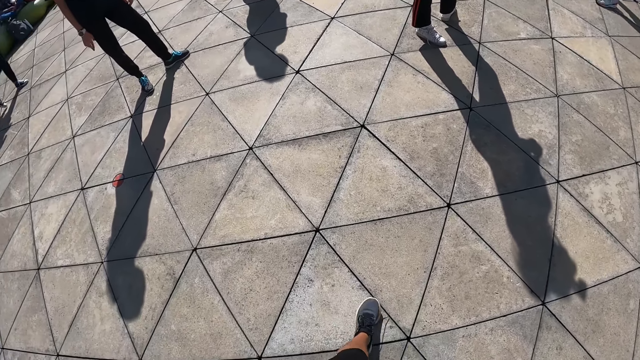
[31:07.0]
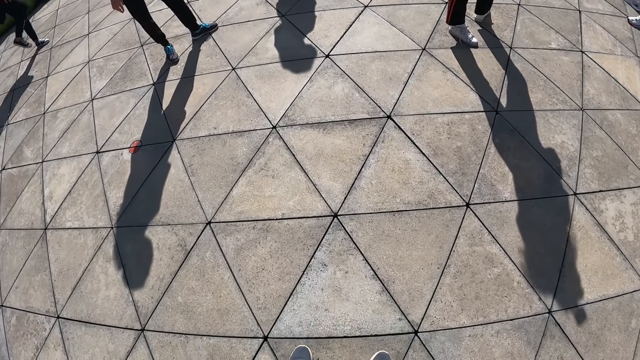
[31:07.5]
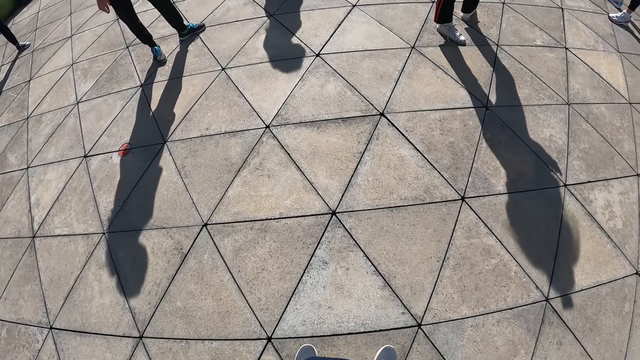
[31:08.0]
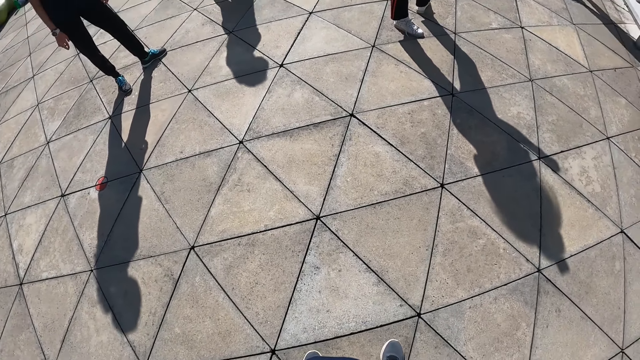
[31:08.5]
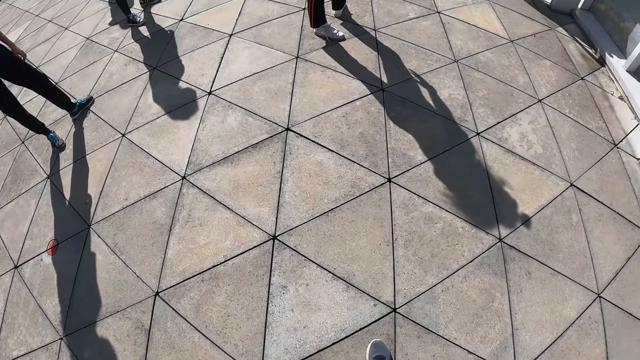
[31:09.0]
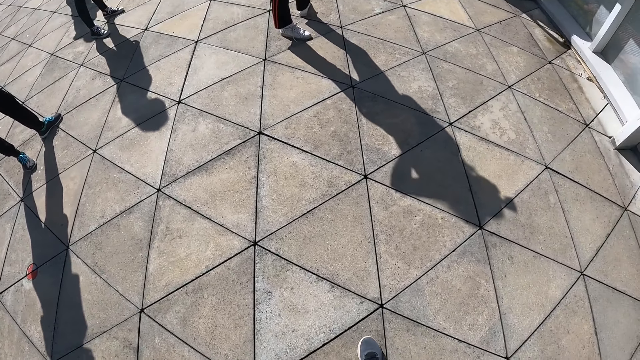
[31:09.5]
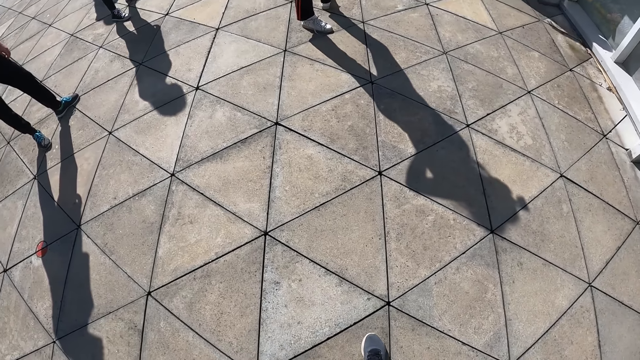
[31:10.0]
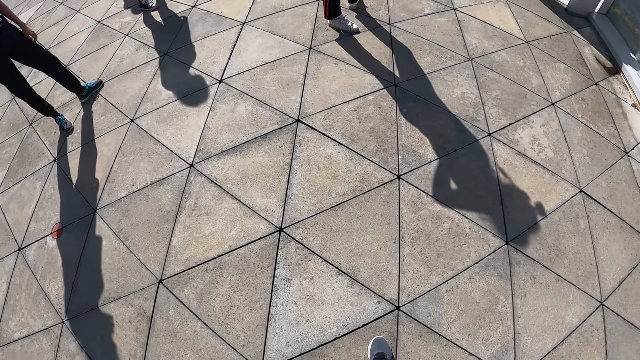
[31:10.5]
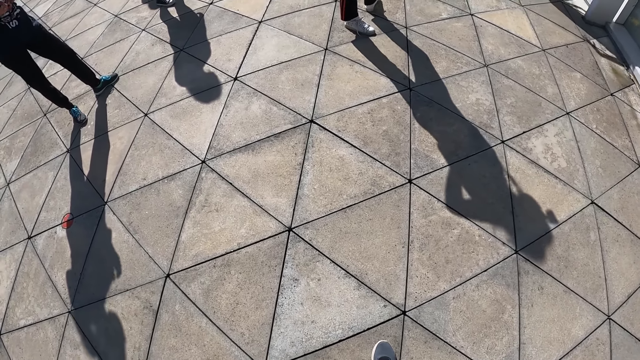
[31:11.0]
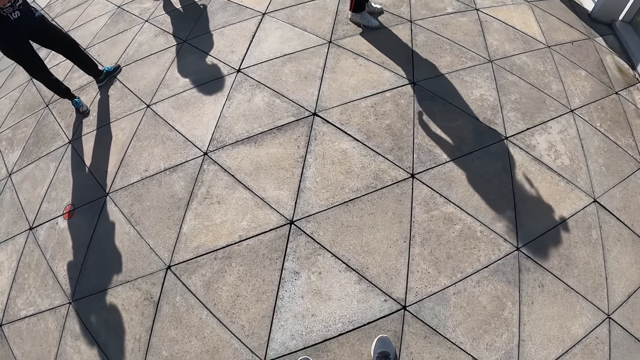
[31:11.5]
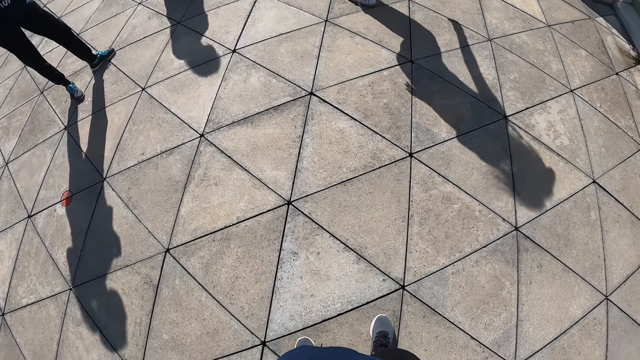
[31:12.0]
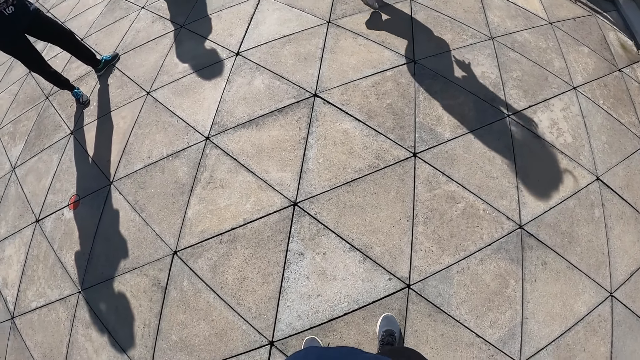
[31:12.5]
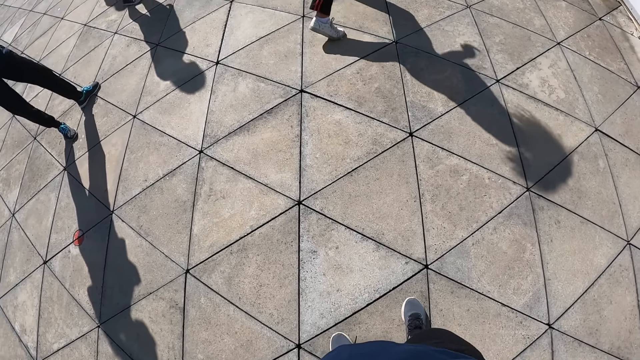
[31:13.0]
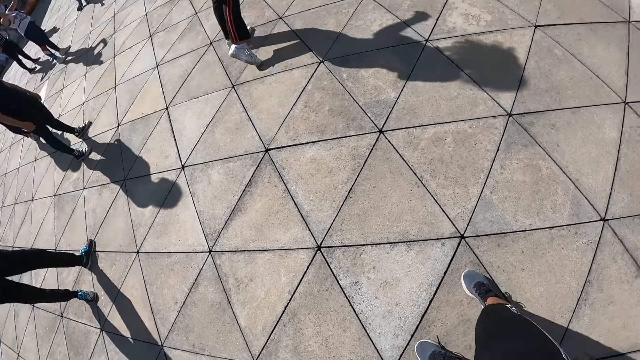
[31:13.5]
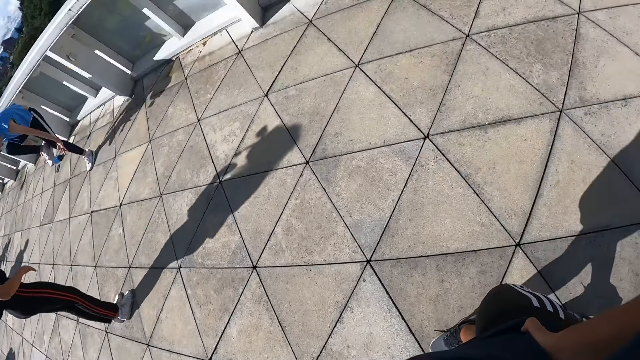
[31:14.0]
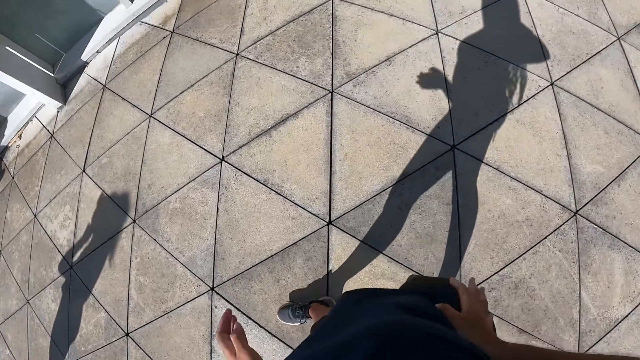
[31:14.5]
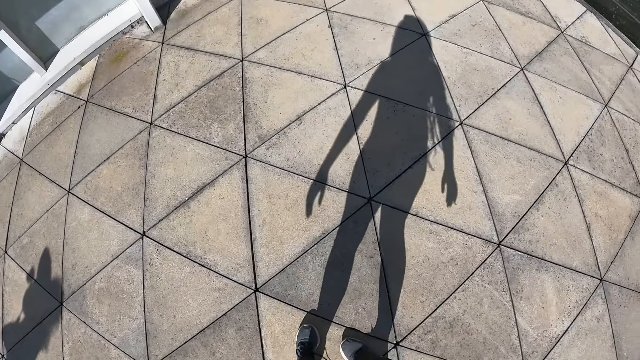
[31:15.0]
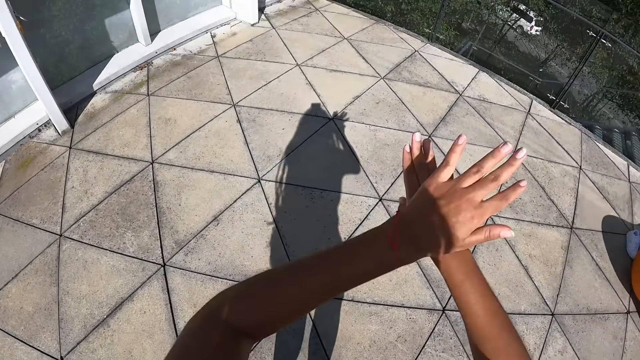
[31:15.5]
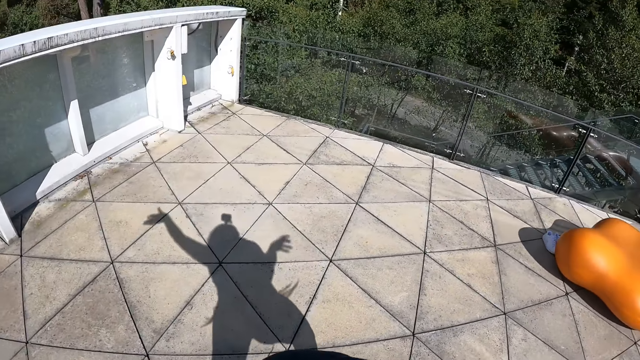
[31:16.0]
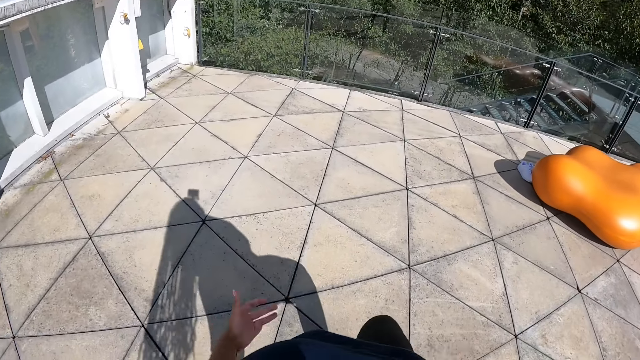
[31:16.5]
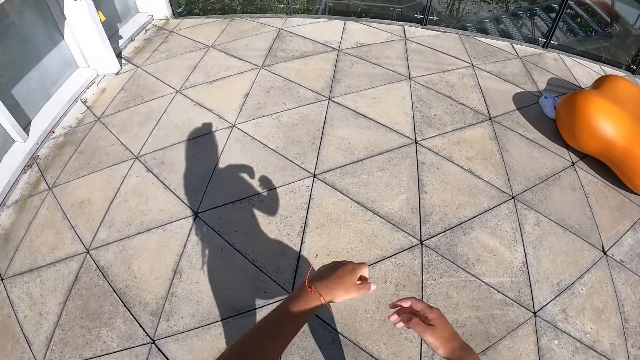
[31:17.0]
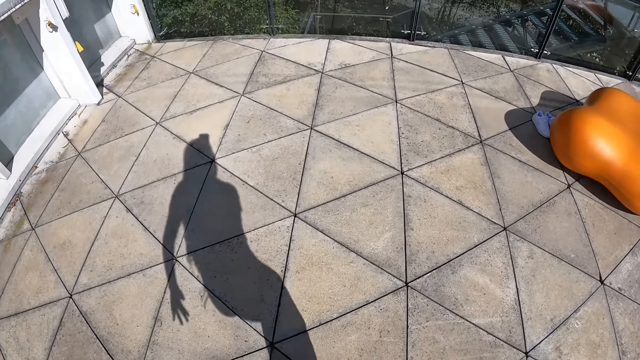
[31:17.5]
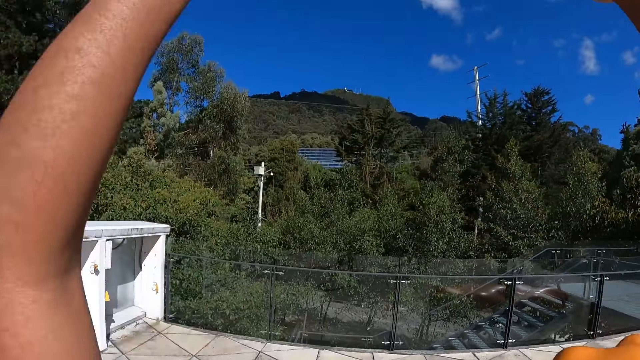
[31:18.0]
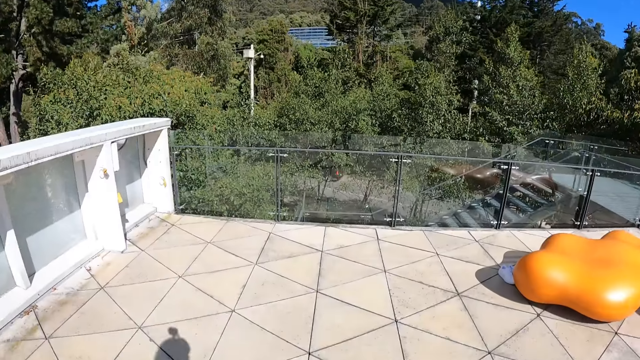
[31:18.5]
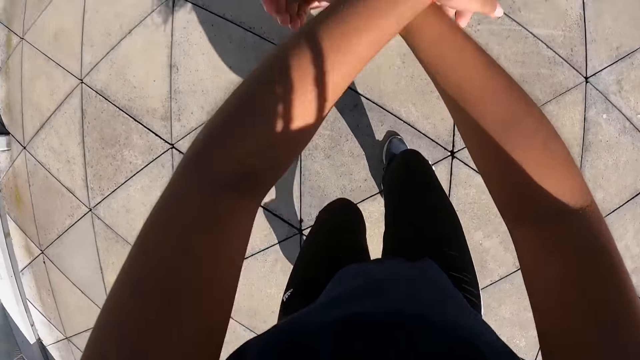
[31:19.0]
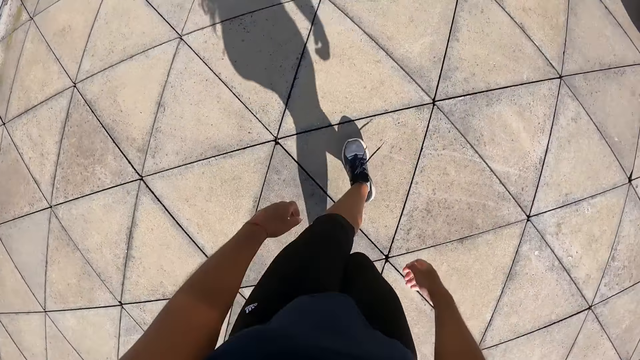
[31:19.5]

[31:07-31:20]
The camera wearer adjusts the leg. They turn around. They dance on the floor.

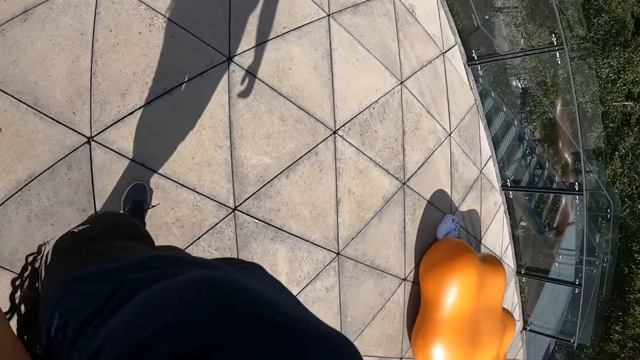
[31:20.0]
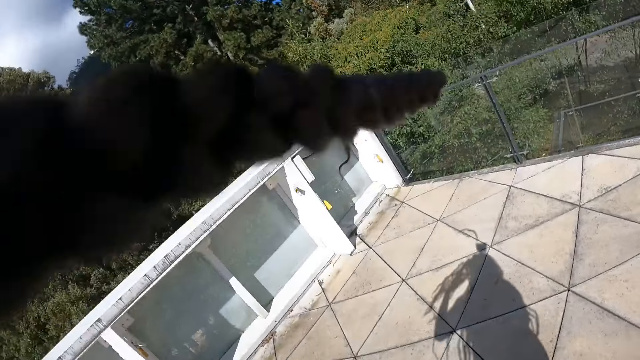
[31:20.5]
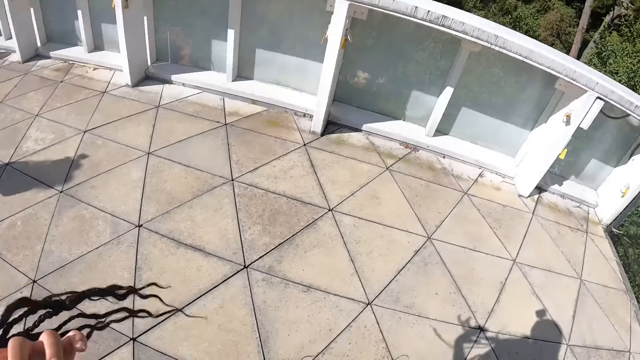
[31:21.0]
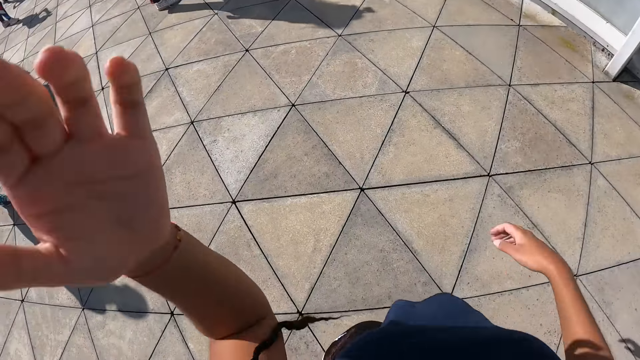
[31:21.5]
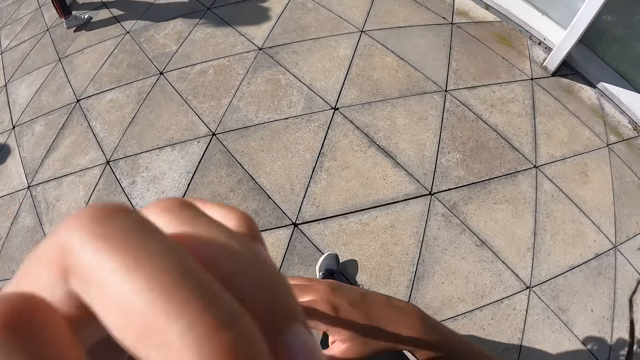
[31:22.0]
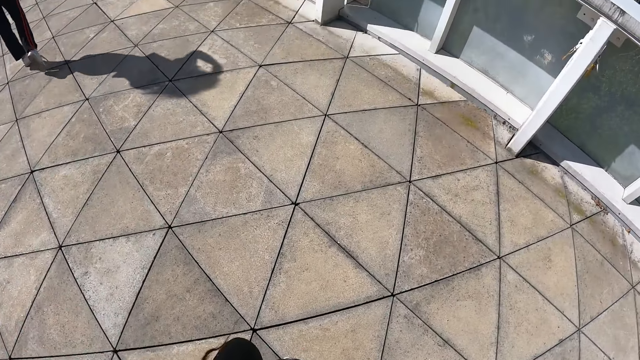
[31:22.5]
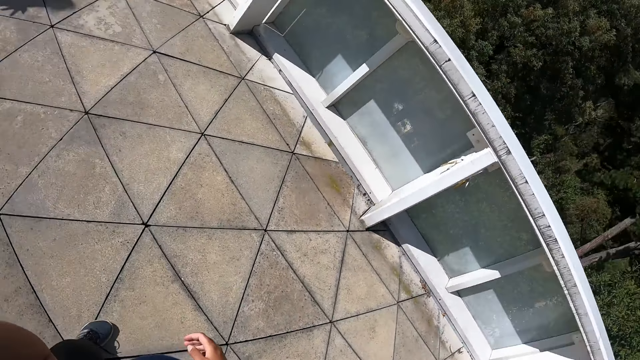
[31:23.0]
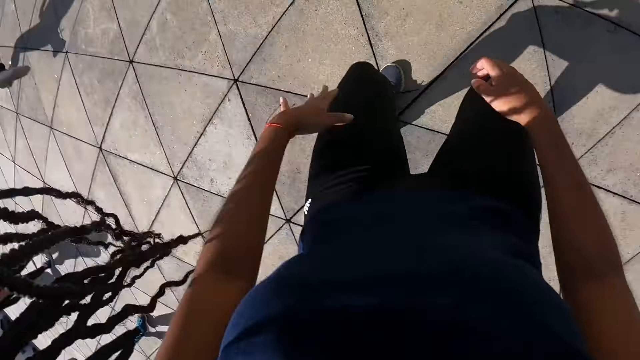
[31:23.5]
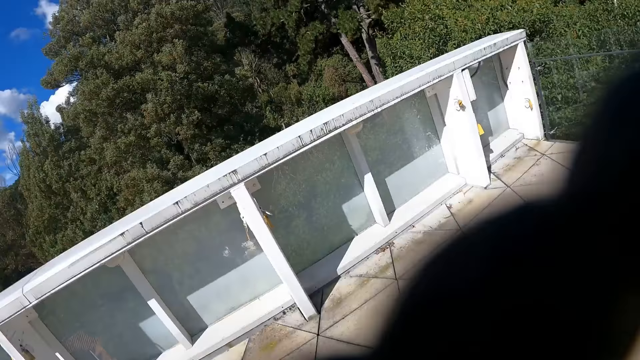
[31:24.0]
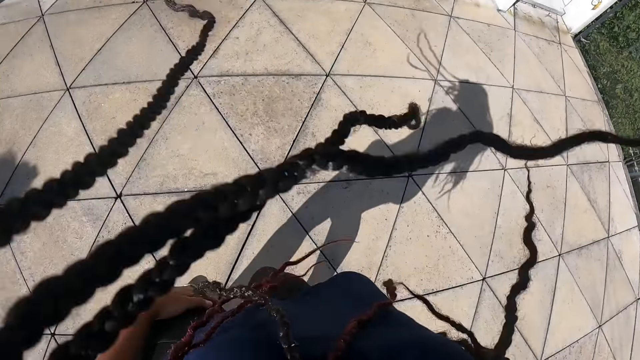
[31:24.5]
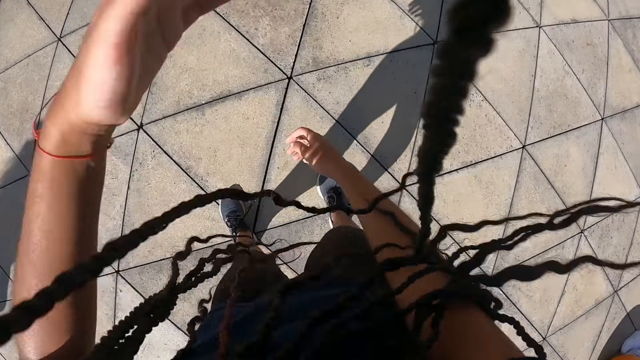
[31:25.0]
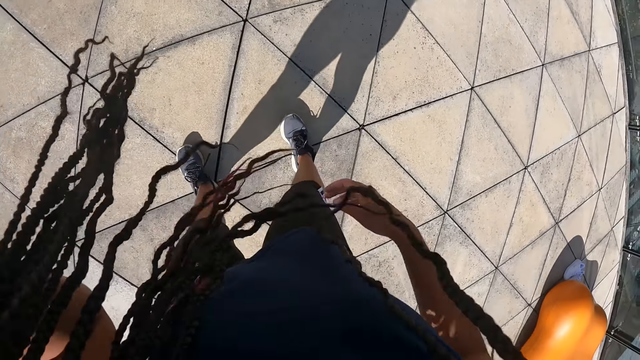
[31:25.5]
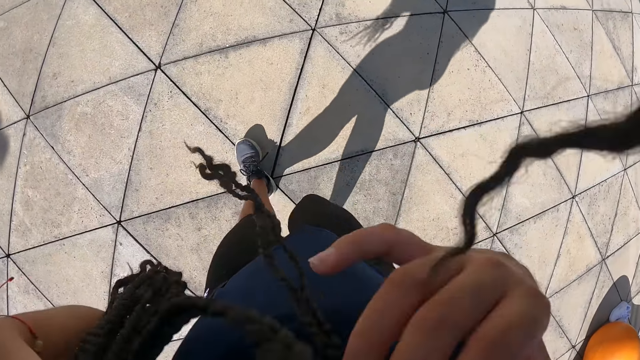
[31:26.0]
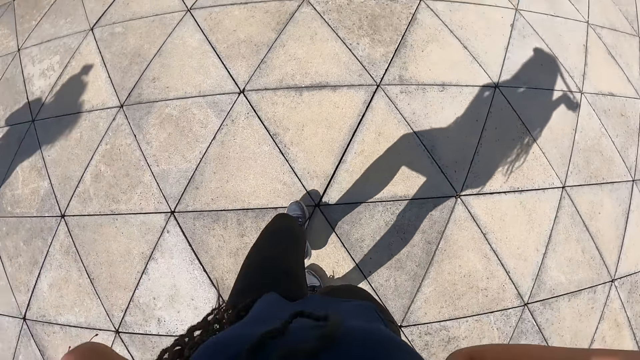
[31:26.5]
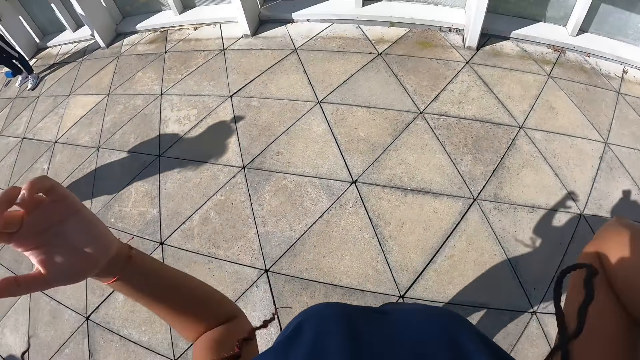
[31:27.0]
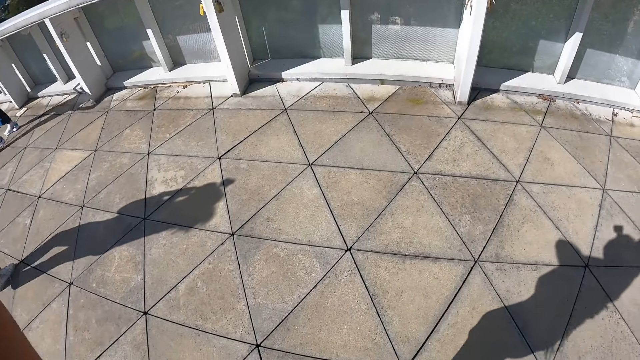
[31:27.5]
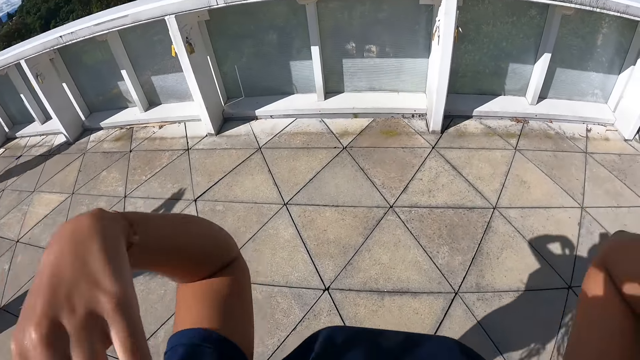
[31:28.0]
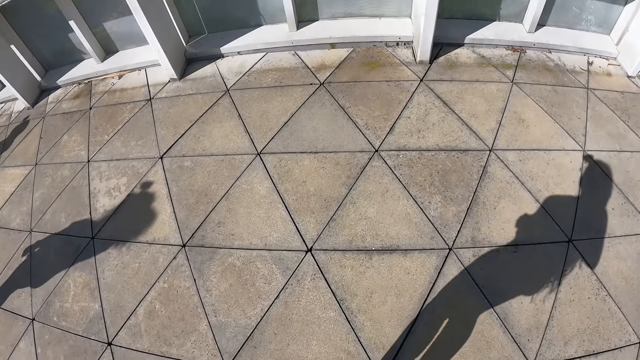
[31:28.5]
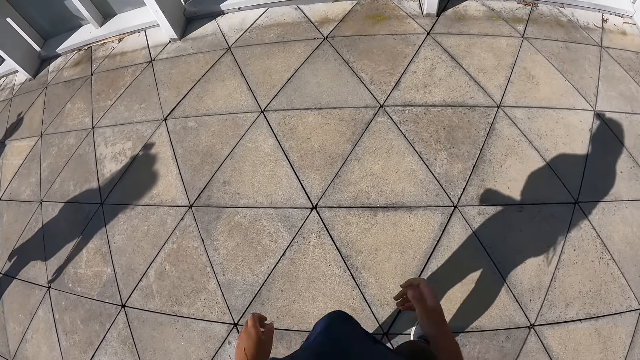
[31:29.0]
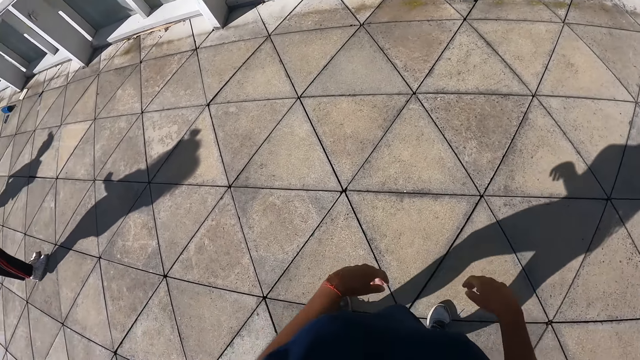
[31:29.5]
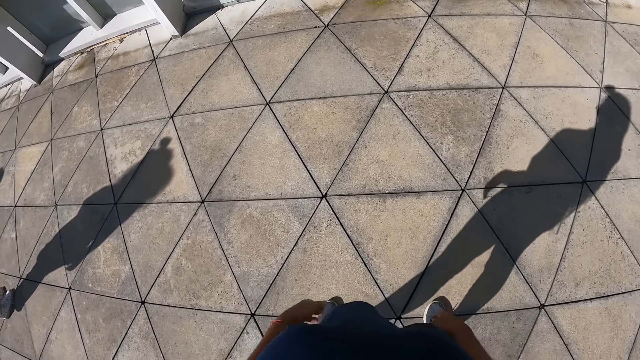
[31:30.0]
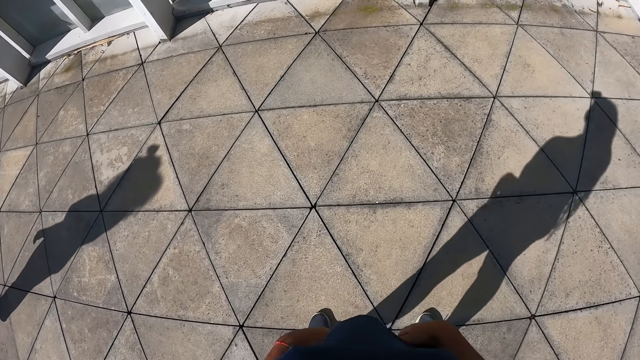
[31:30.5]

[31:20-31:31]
The camera wearer moves her hair with both hands. She dances.
